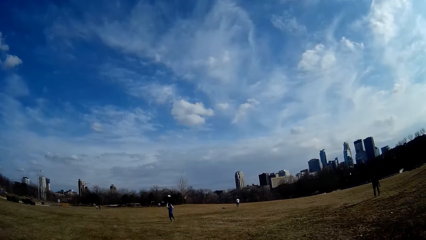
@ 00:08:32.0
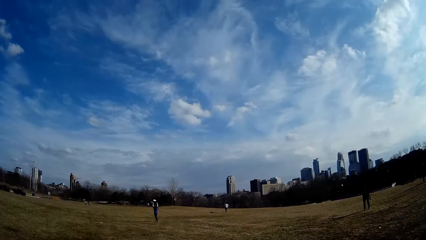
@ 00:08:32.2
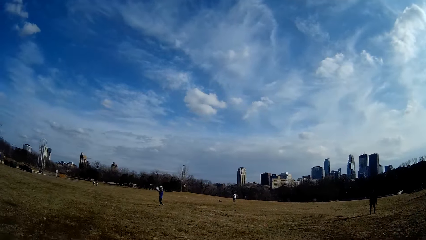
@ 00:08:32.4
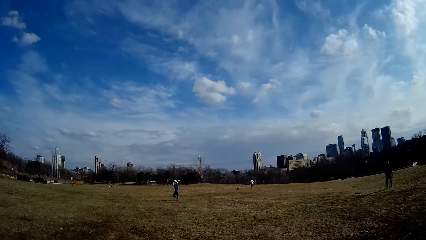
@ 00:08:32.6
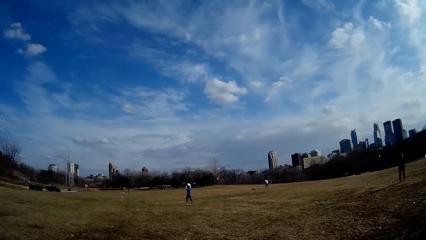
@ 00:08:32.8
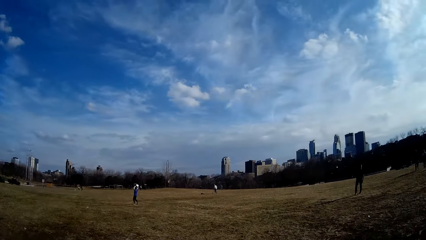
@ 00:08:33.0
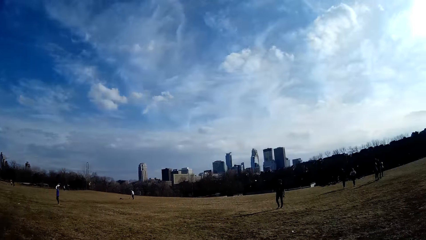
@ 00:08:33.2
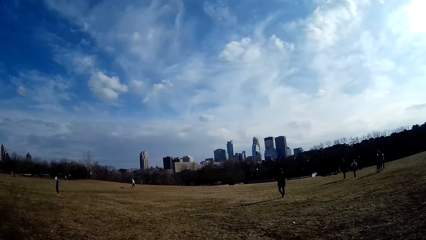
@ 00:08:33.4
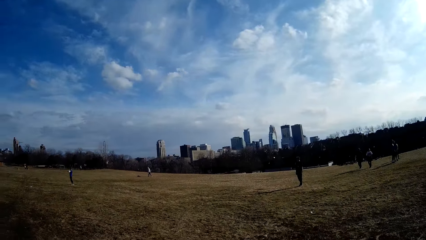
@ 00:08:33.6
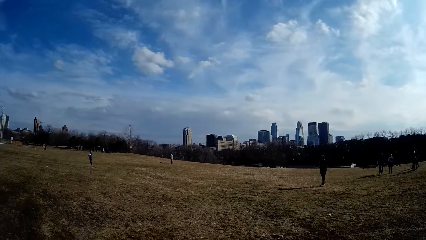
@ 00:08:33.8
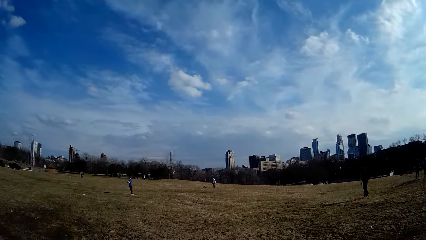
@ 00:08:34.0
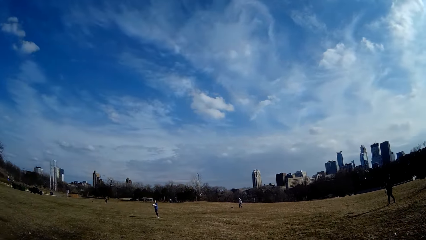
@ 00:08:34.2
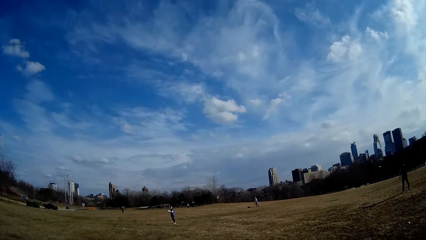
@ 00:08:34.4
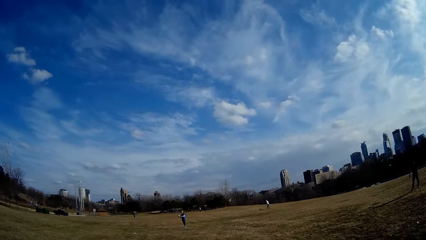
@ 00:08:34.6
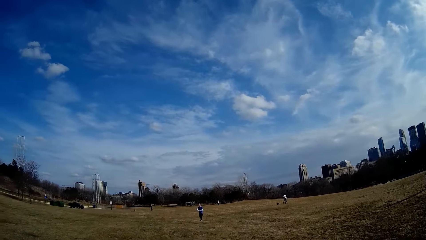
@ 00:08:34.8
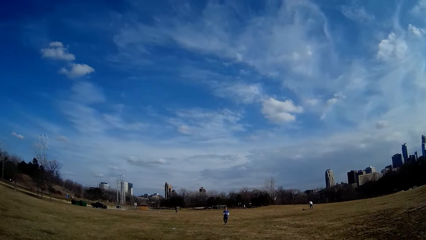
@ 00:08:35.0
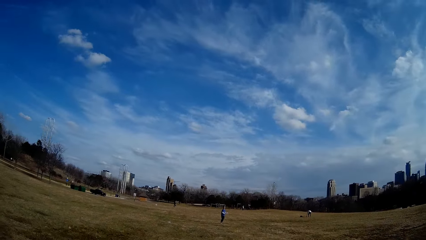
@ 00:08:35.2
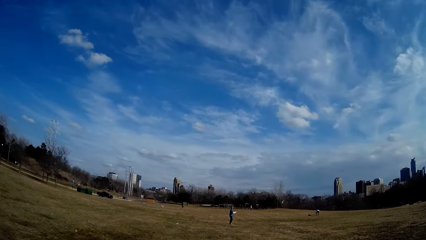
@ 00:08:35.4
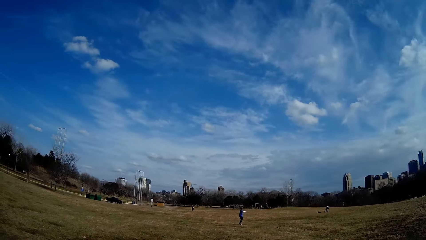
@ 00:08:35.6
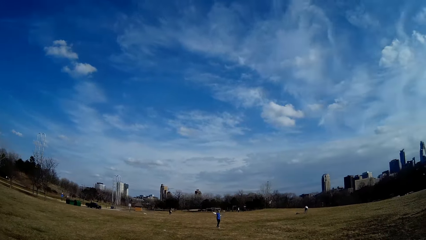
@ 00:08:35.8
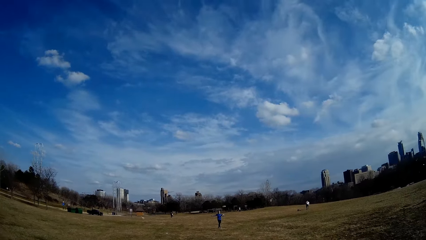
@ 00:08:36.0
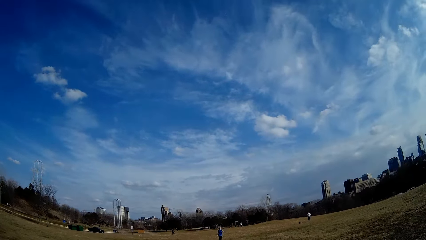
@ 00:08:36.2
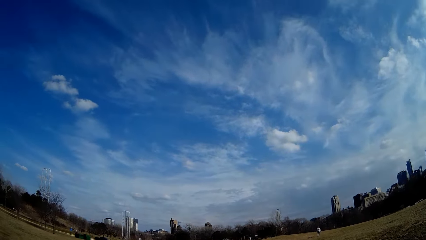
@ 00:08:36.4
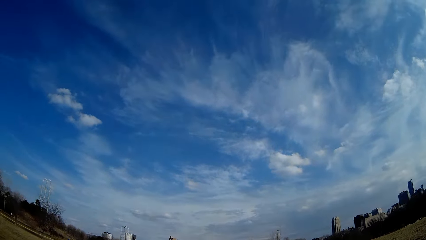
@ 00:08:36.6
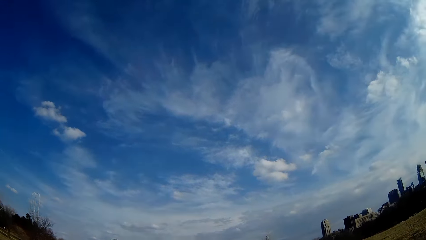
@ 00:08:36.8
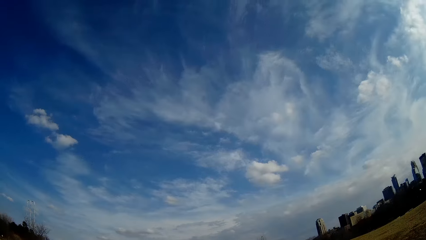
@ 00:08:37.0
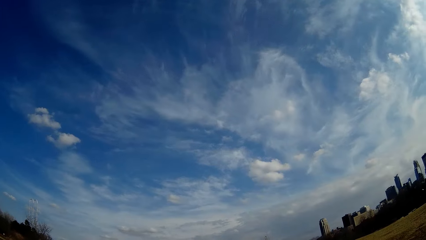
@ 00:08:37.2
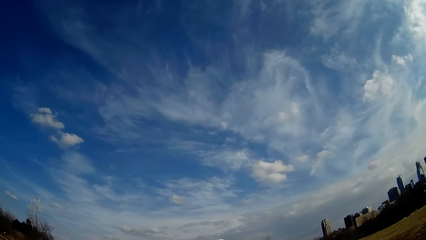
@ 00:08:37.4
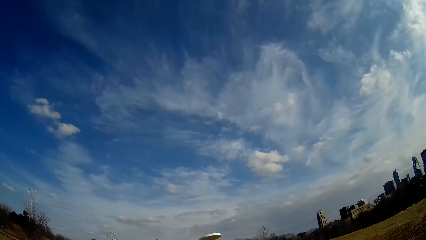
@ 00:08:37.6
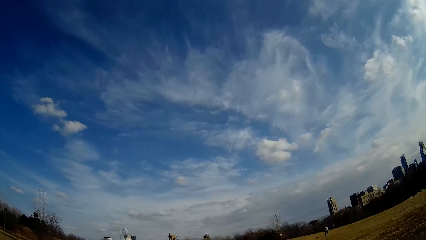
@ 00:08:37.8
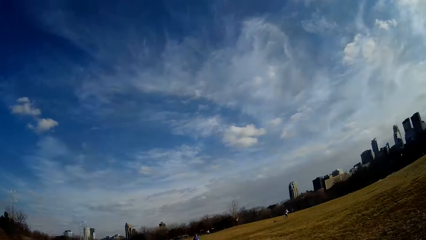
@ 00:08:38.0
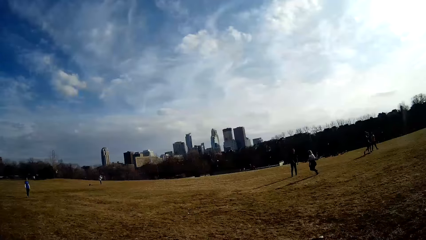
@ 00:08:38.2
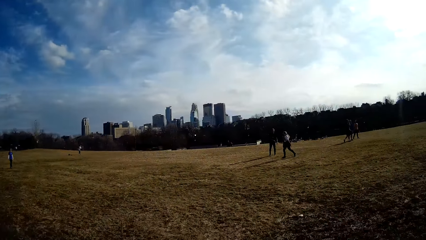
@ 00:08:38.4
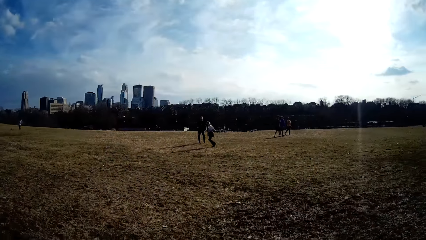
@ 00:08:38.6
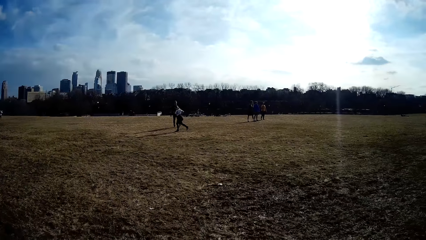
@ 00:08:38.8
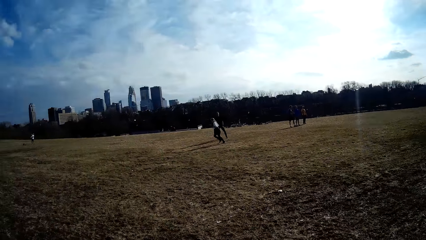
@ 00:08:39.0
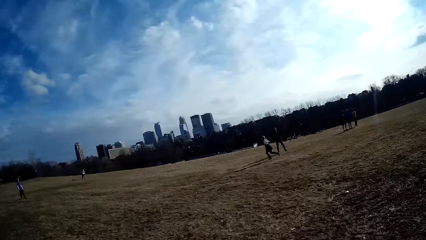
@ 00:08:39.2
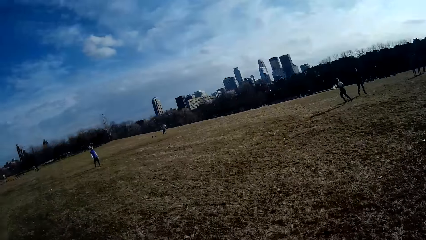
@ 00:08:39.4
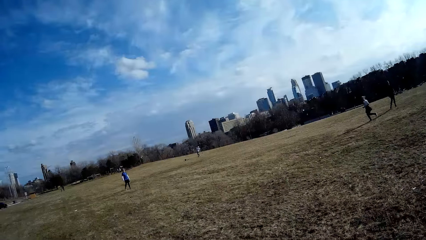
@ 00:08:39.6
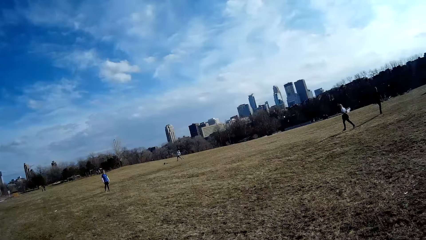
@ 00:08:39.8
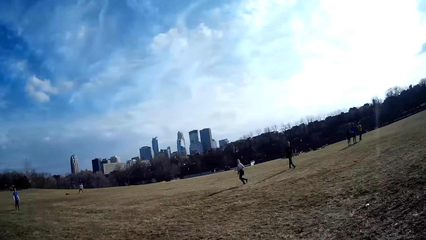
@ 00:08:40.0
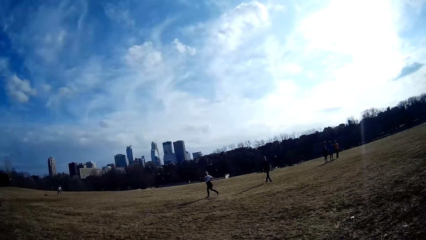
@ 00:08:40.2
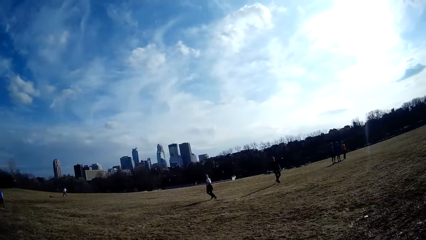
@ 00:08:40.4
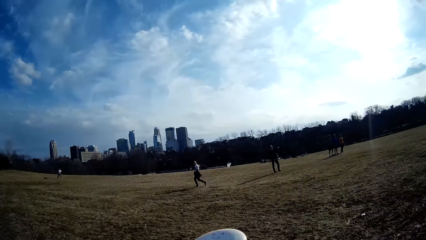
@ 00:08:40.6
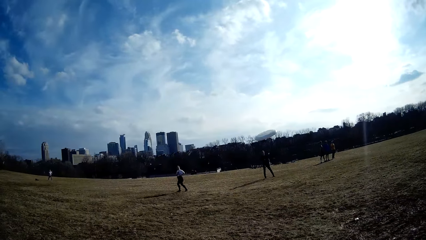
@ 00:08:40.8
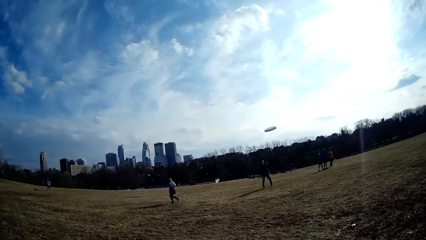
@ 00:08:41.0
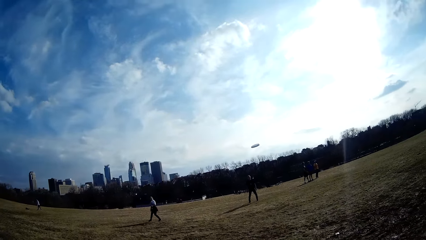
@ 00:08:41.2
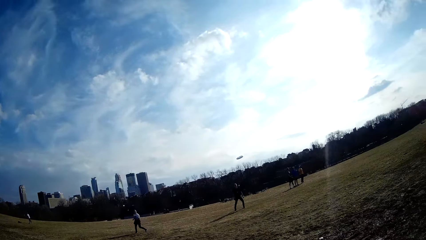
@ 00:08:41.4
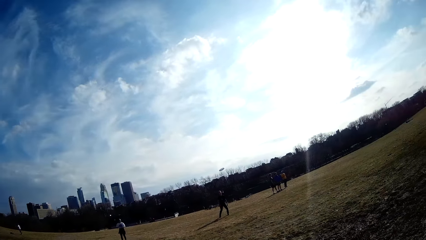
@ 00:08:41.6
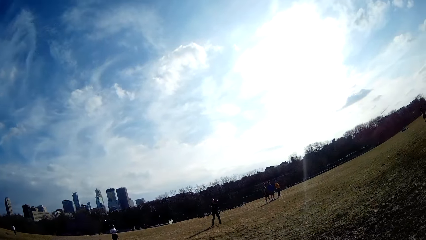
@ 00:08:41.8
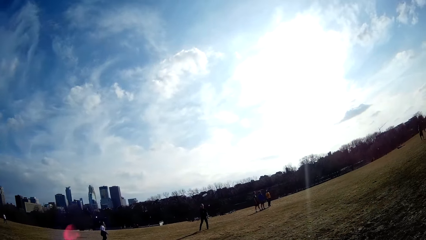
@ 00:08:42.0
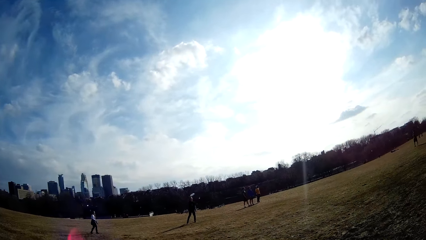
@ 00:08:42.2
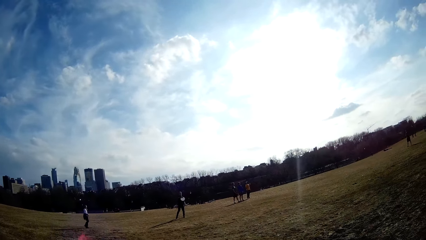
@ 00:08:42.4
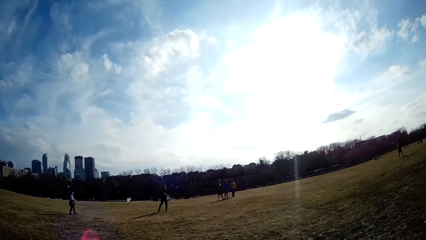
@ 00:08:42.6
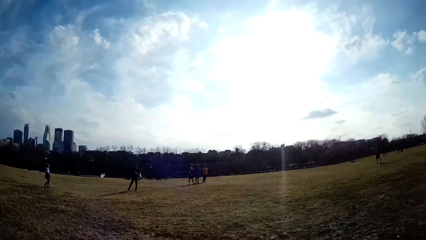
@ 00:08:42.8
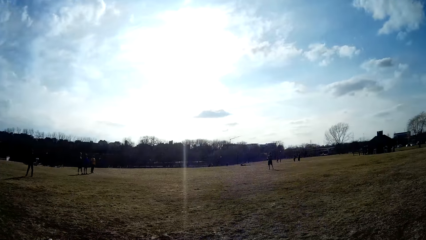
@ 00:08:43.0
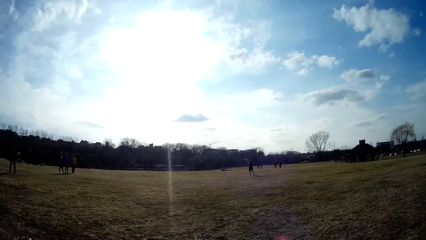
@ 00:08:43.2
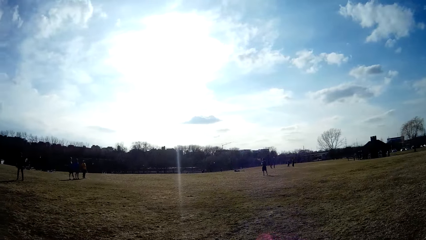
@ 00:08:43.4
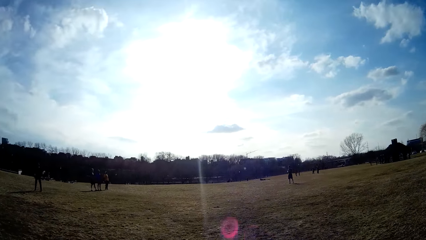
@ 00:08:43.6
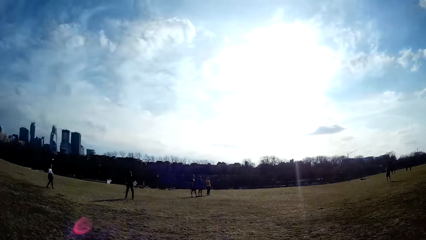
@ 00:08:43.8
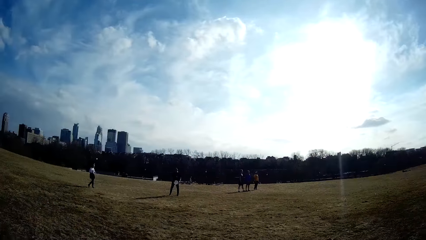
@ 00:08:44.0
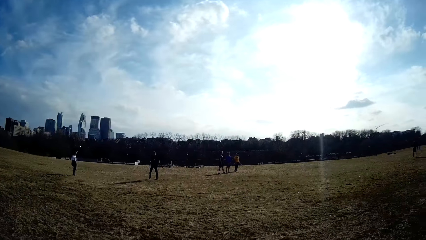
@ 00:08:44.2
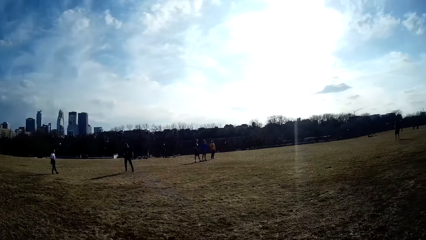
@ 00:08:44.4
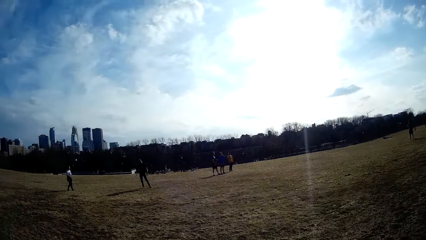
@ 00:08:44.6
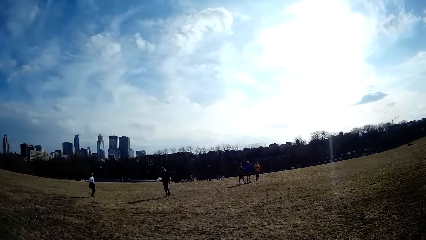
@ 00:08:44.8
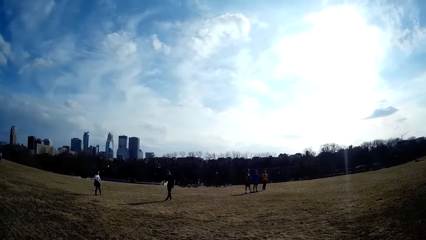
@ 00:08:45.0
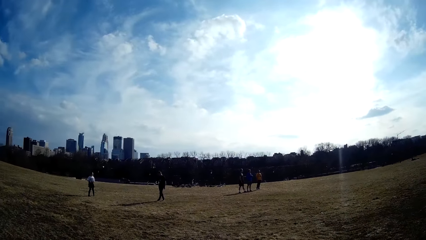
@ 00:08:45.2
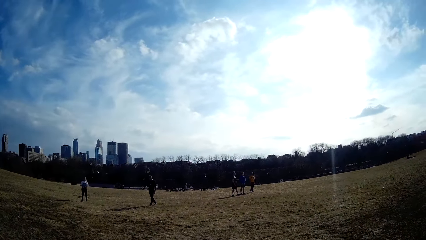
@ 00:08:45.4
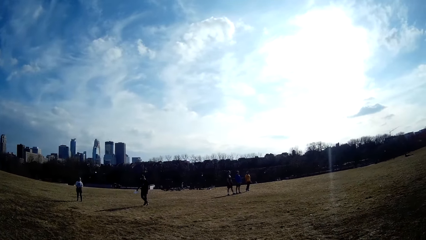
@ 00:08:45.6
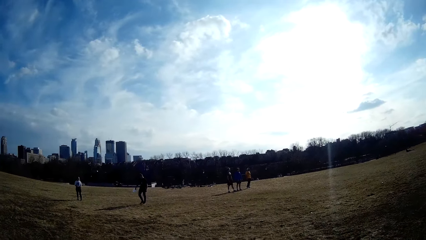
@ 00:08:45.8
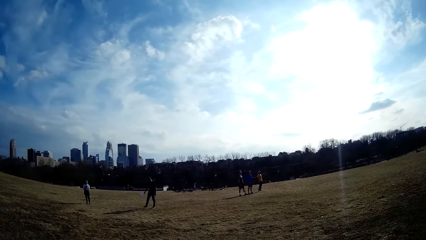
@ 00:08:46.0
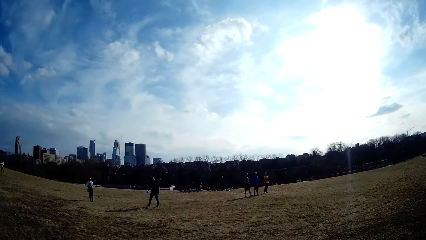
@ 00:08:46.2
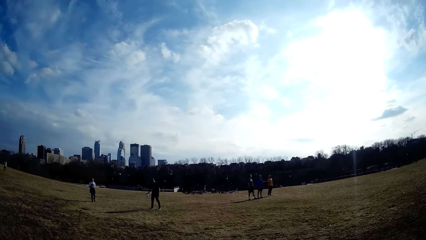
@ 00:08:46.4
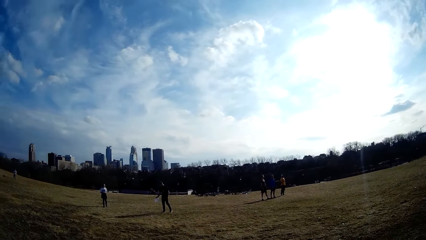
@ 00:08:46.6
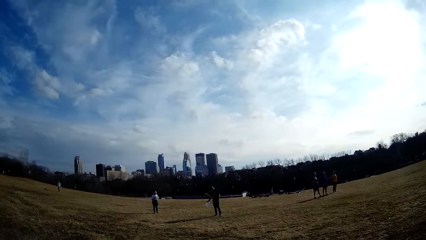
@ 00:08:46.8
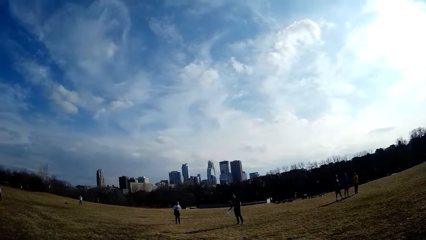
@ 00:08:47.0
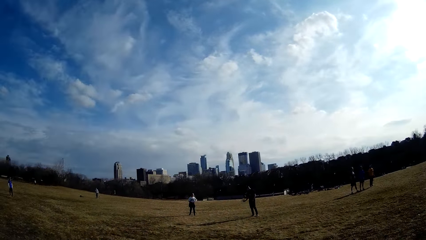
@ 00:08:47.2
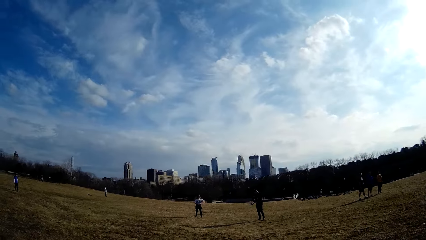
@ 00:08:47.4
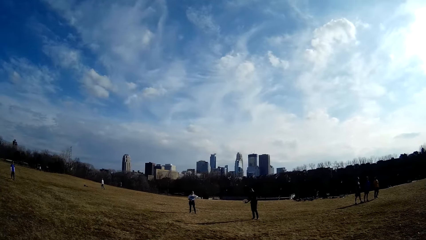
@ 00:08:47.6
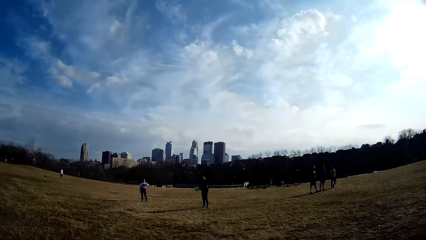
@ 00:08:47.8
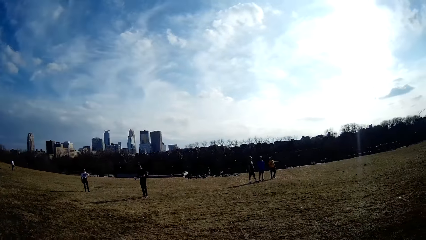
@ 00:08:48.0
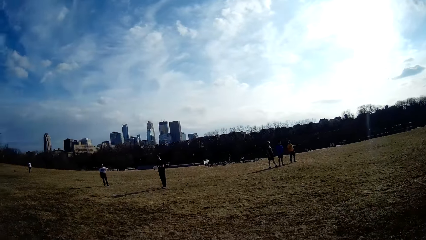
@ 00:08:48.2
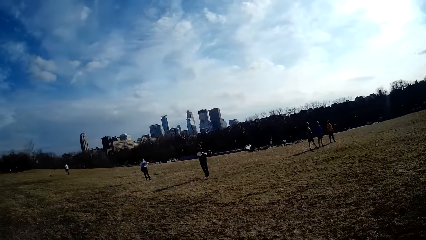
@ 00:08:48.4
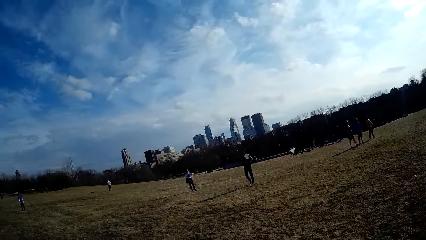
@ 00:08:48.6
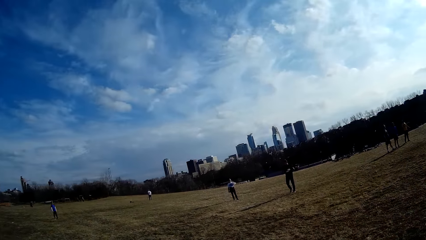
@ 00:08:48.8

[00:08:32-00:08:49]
People play handball on the playground. A man catches the flying disc with his hand.
